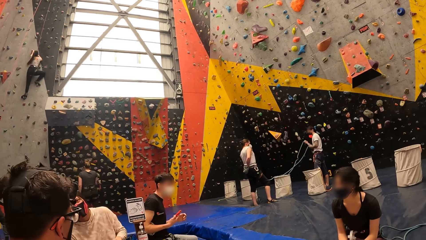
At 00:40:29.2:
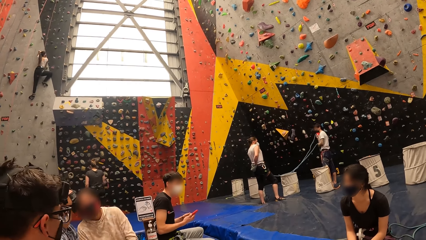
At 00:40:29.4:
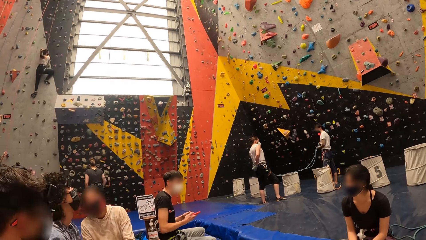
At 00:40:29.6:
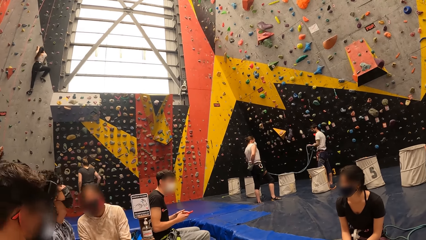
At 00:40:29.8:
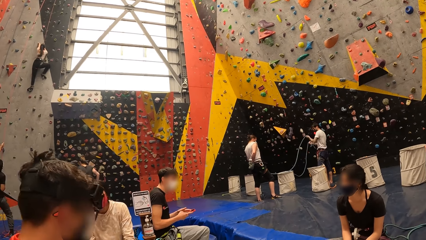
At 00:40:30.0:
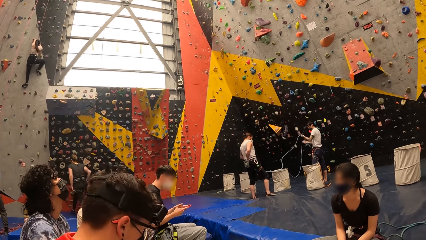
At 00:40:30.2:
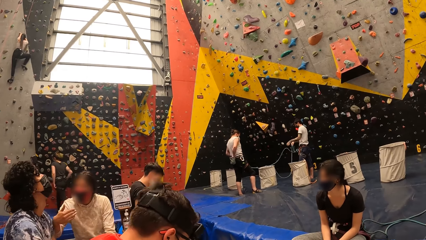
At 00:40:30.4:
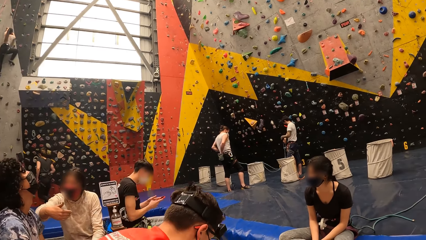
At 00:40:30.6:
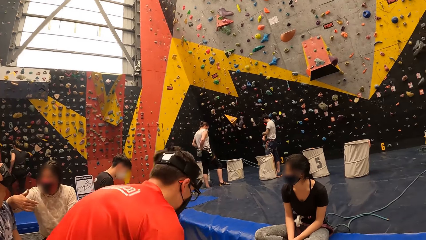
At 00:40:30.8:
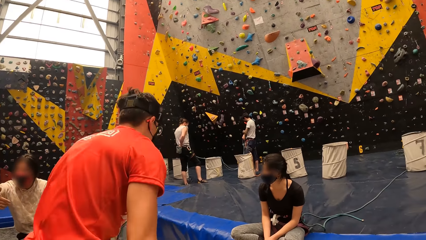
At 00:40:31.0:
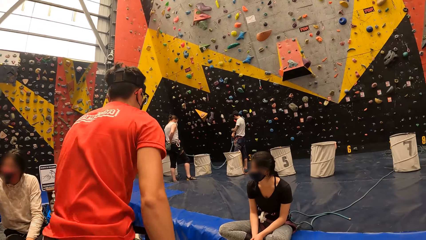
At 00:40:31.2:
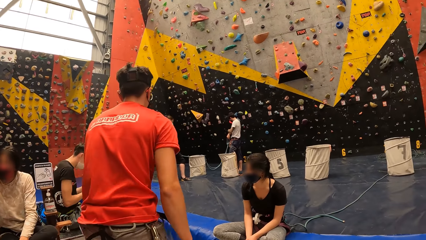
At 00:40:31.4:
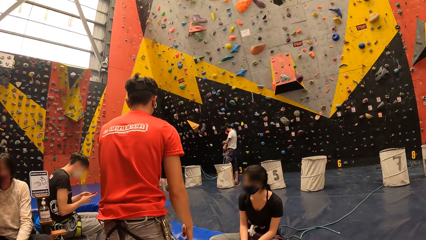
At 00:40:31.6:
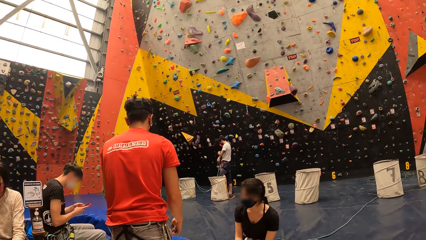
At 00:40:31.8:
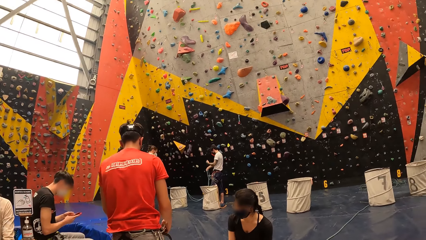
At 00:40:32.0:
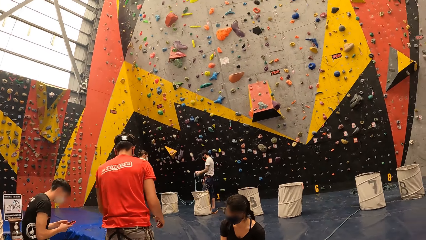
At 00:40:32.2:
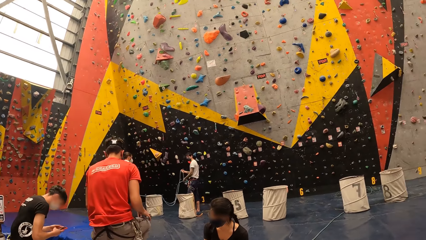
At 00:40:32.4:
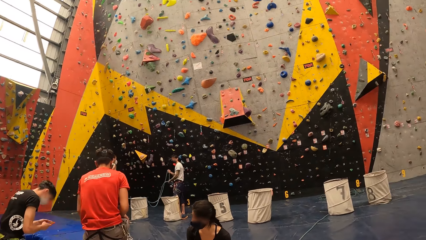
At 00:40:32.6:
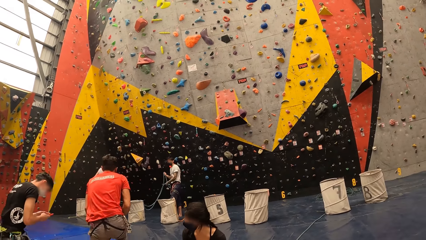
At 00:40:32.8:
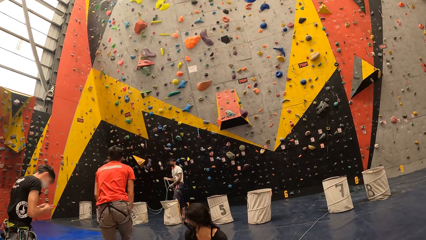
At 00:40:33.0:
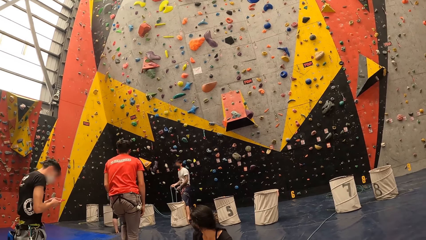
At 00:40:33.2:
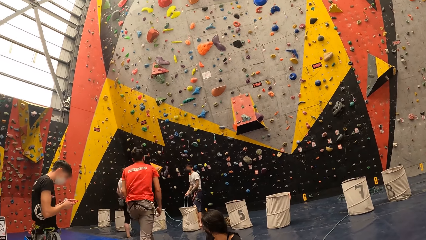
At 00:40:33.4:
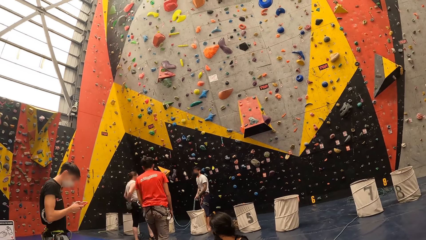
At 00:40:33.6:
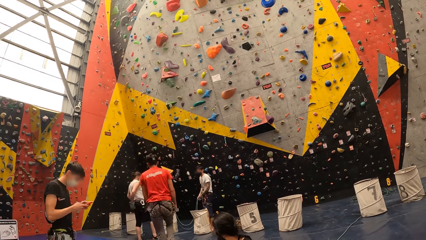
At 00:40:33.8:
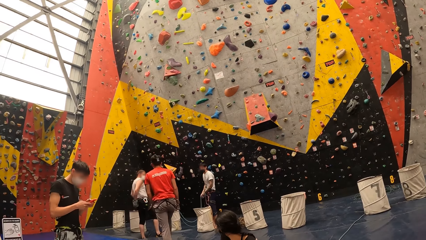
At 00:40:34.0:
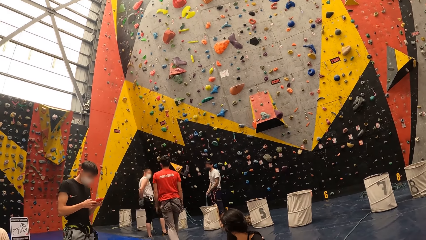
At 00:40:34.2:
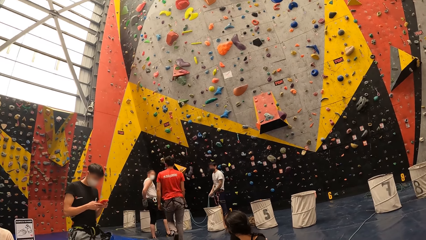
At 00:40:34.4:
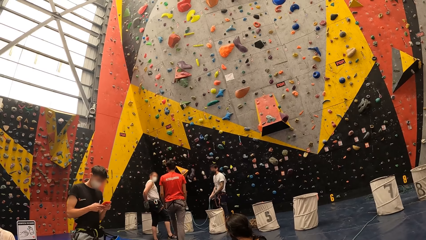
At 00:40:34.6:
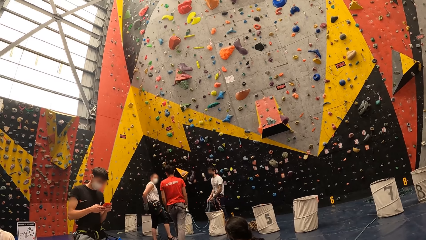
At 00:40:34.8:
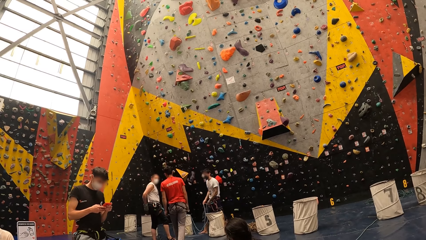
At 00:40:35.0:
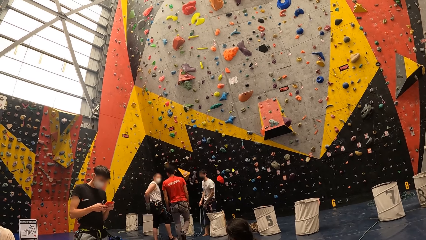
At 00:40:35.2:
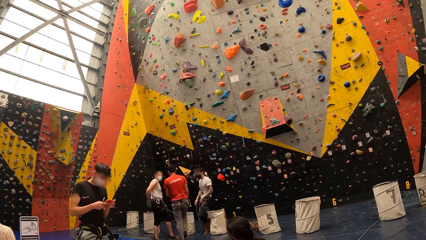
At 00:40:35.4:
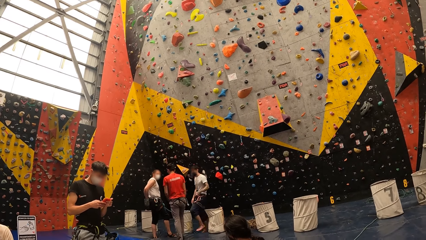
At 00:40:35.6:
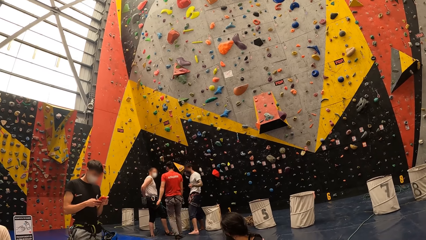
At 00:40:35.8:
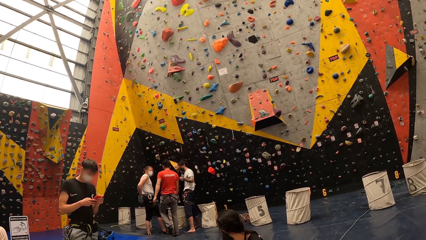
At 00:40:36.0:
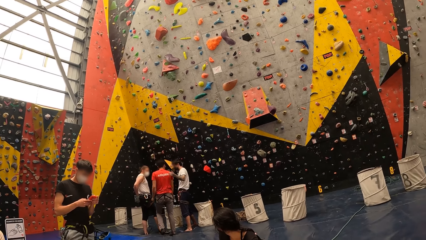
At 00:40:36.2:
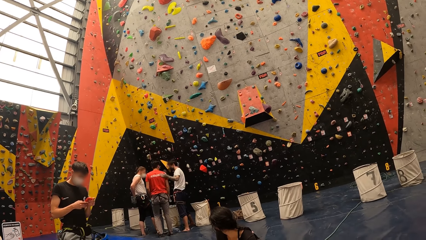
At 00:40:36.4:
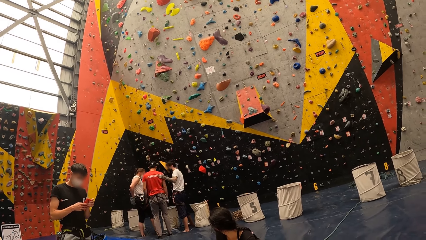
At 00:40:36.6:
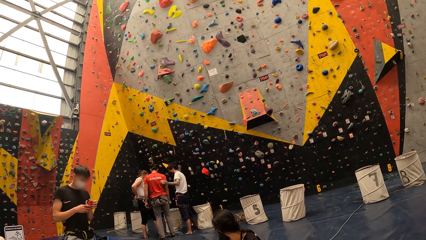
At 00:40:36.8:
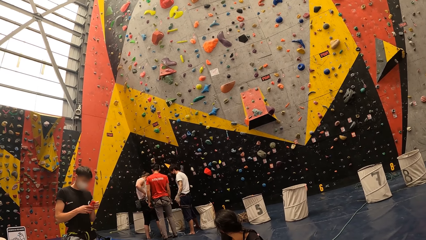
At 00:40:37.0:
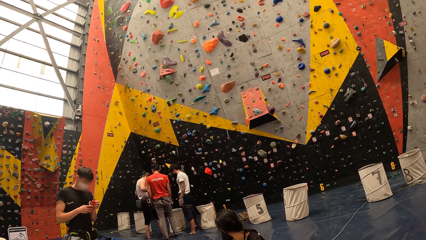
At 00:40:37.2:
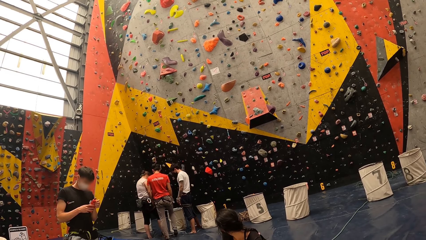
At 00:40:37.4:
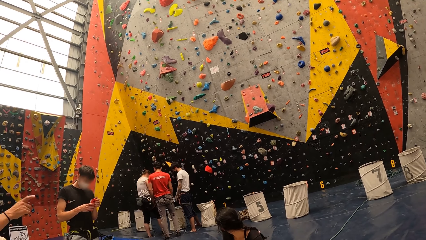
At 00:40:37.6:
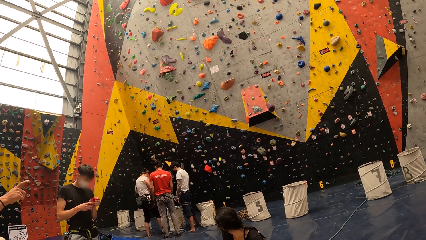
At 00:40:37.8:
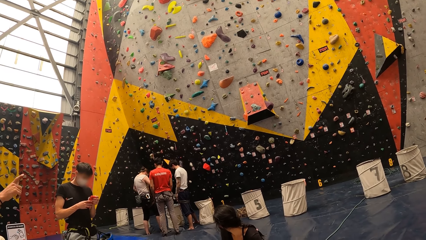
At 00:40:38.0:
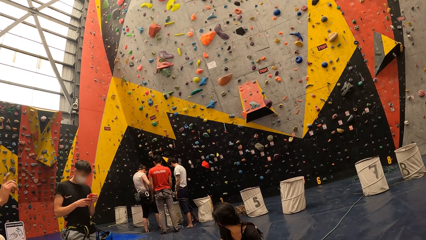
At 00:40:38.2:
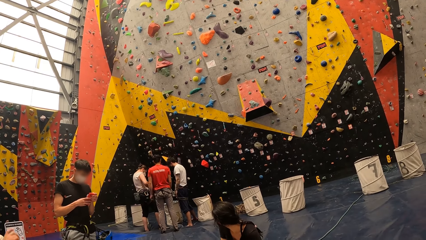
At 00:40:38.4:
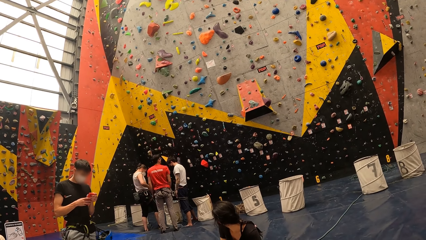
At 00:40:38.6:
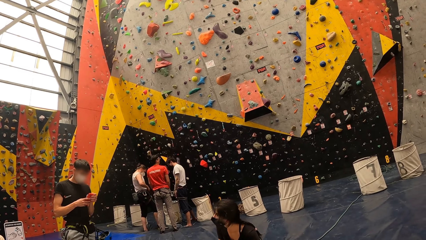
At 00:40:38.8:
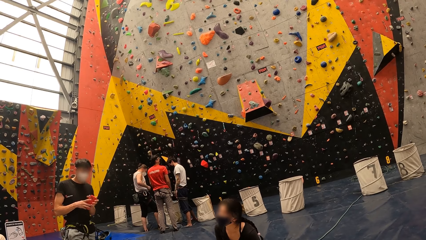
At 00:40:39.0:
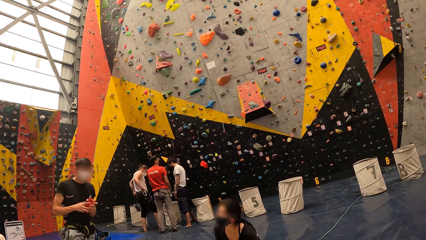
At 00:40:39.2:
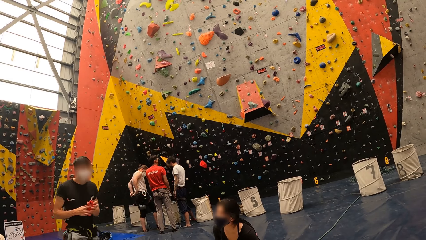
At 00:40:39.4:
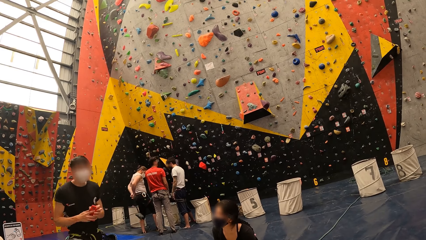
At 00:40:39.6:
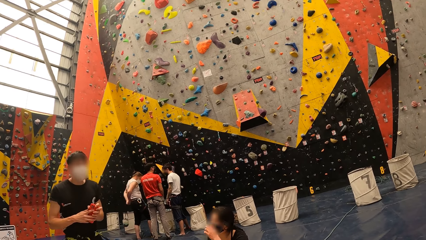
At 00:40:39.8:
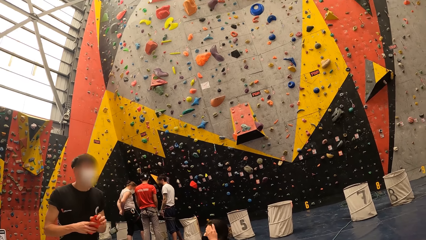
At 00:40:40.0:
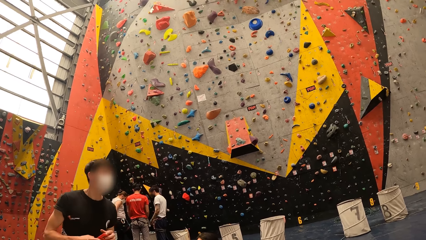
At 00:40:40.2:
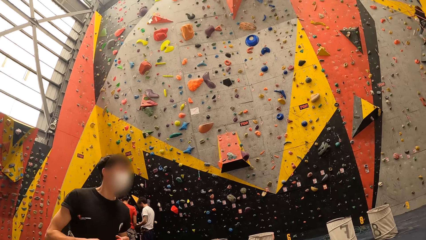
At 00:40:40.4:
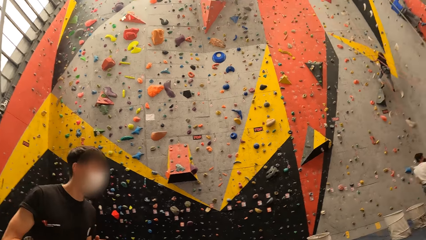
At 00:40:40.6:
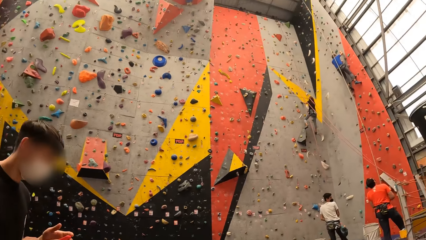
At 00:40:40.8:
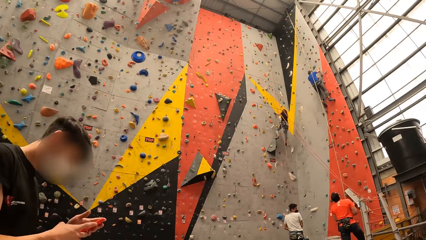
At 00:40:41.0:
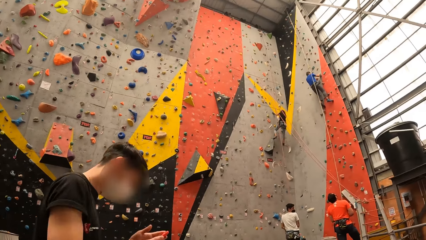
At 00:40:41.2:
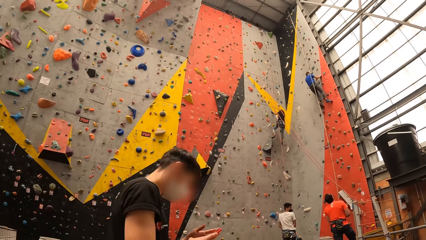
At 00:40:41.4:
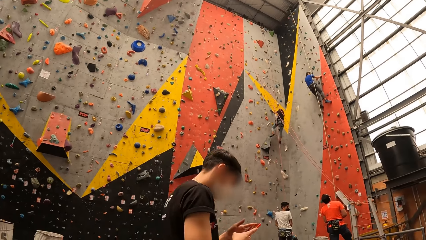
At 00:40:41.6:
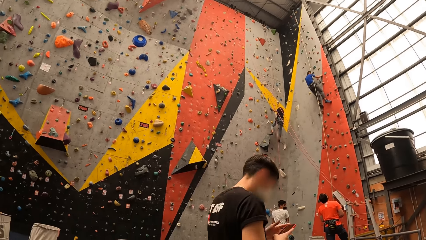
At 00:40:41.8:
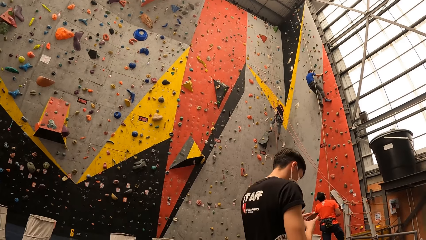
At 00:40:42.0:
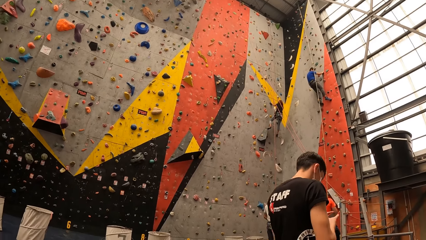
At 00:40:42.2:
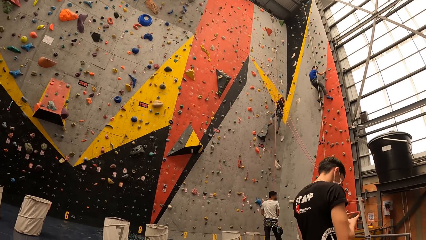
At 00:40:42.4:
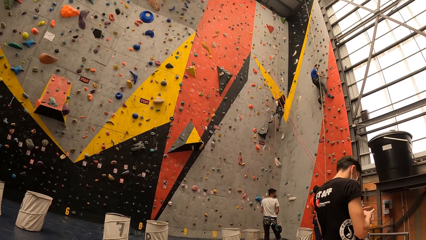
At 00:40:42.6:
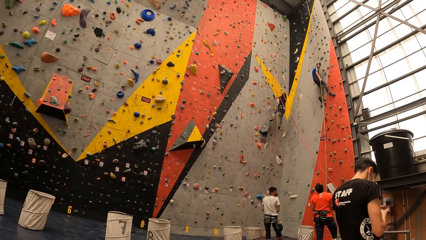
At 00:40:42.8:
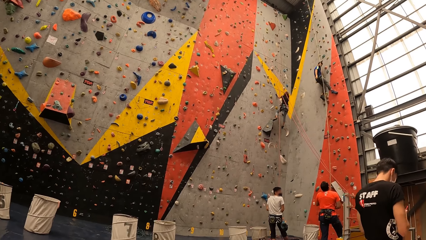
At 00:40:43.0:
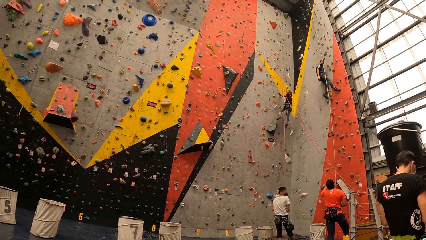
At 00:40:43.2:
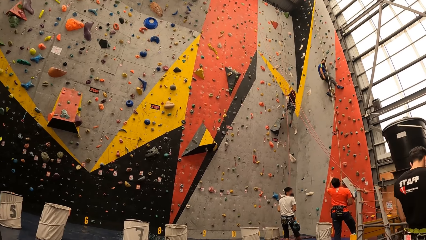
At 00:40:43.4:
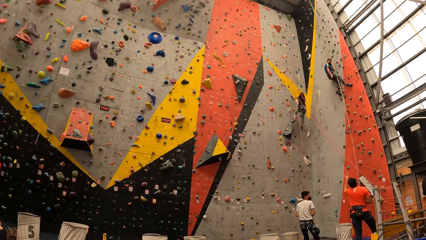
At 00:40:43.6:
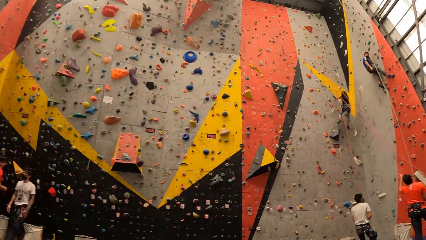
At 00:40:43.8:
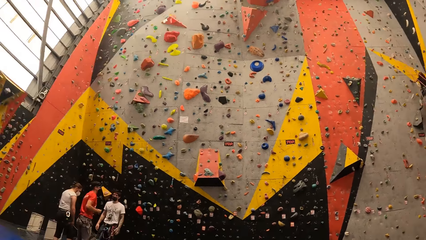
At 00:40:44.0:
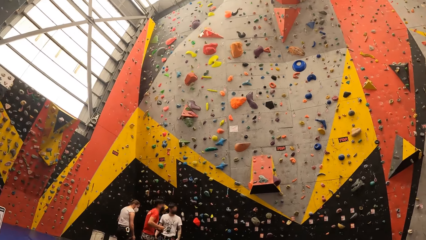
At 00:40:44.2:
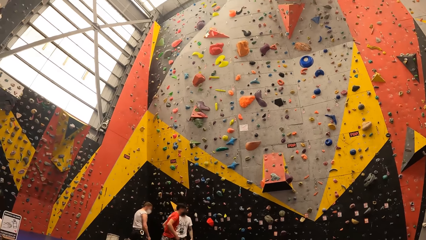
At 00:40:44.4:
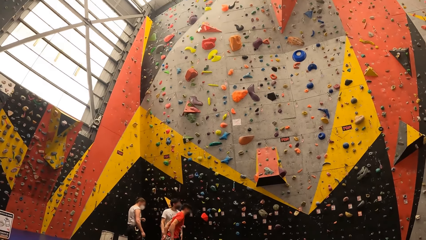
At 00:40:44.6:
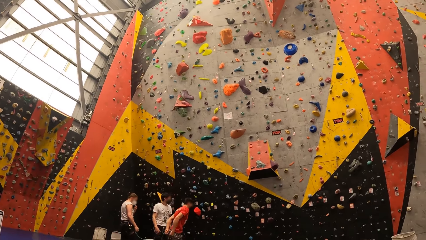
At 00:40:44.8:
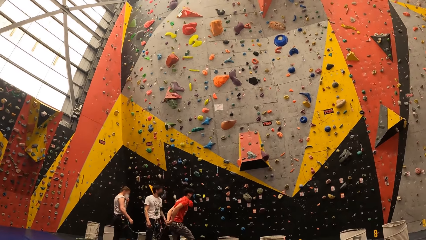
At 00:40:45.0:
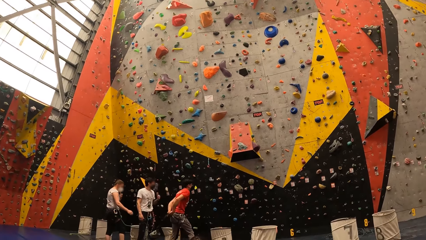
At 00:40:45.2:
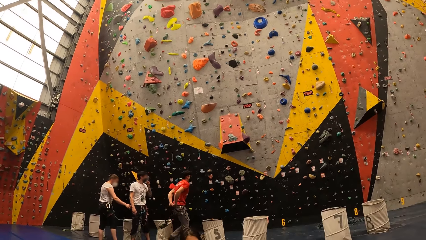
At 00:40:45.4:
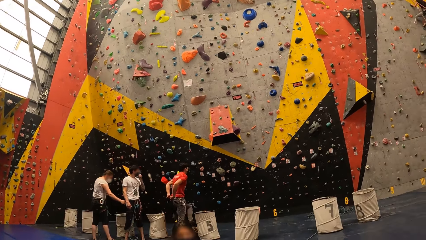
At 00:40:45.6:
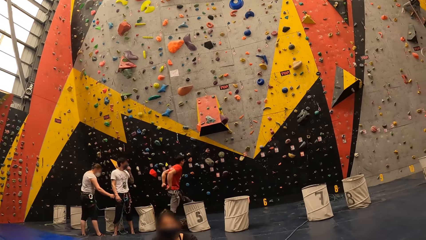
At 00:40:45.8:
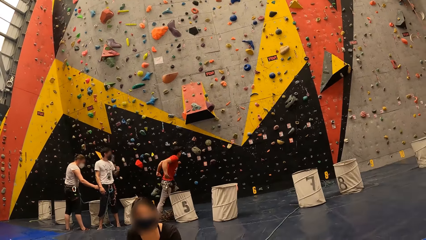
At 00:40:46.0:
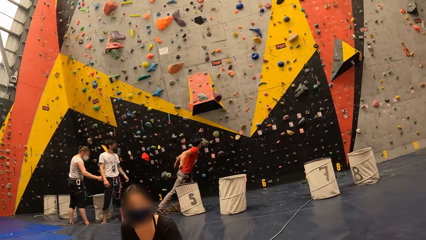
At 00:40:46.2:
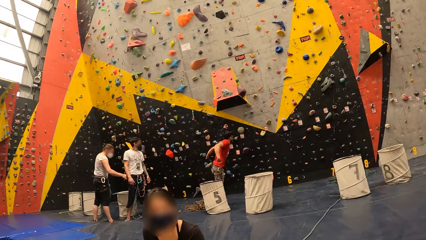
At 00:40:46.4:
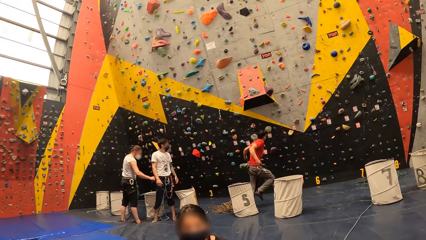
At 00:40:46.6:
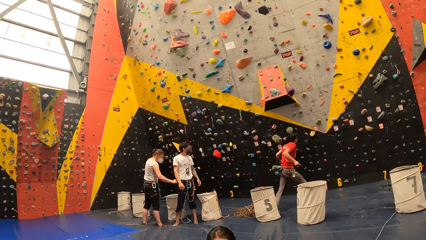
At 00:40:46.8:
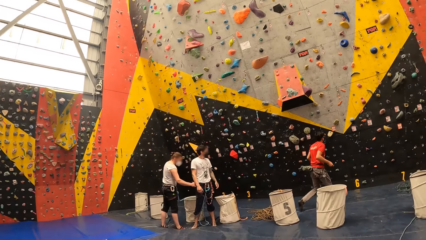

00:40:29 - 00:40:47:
A person walks around. A man moves around. The camera wearer looks around.
